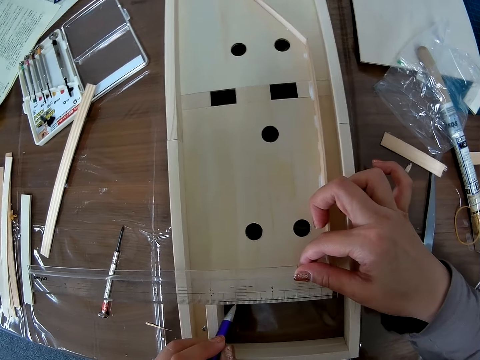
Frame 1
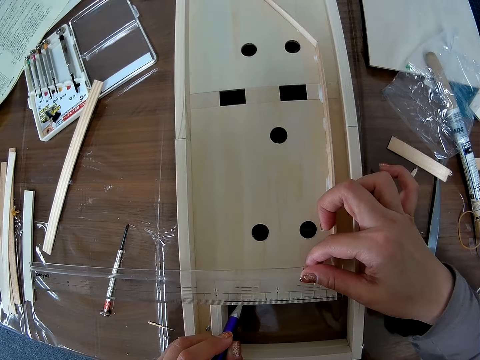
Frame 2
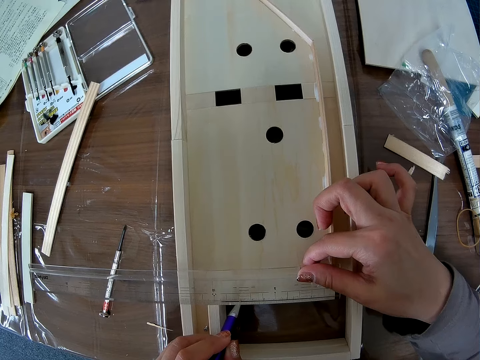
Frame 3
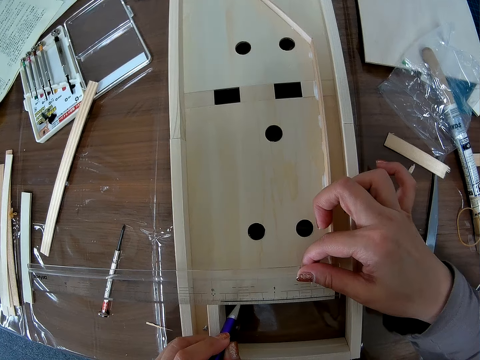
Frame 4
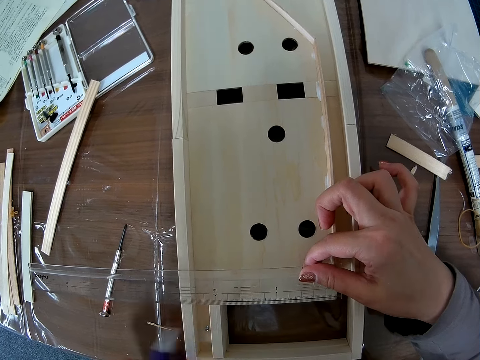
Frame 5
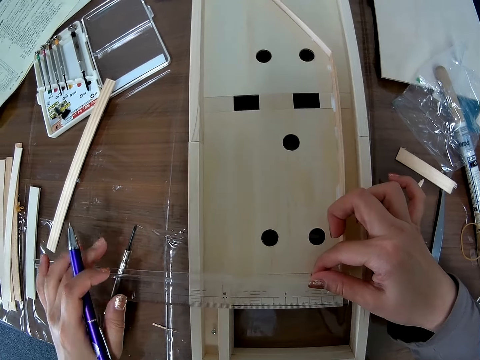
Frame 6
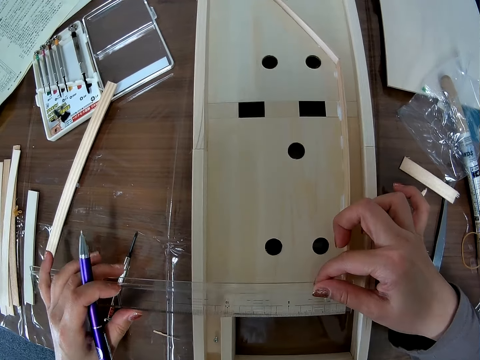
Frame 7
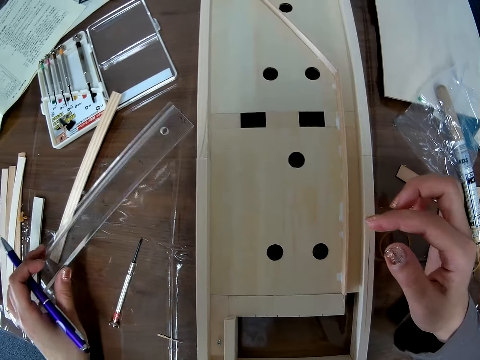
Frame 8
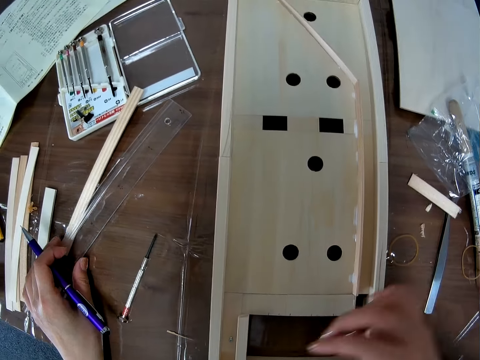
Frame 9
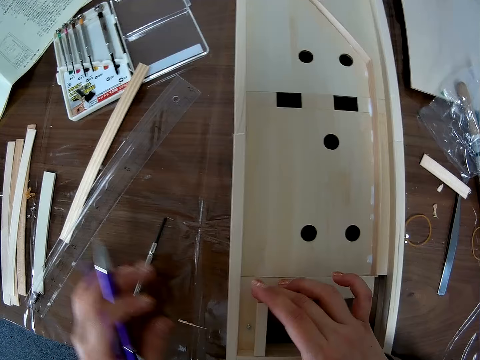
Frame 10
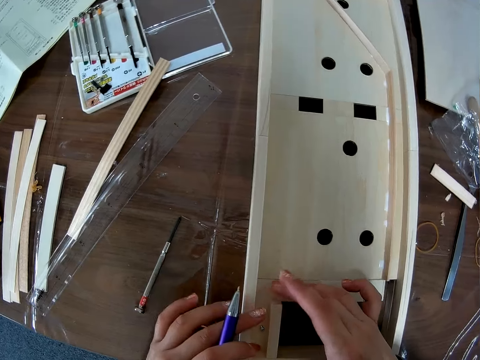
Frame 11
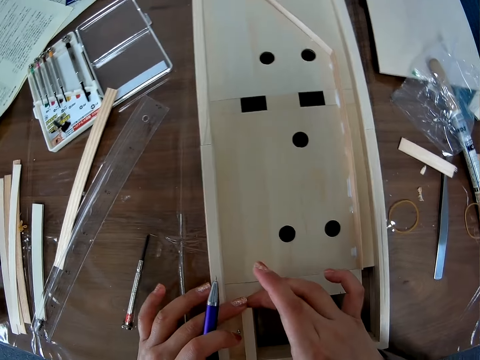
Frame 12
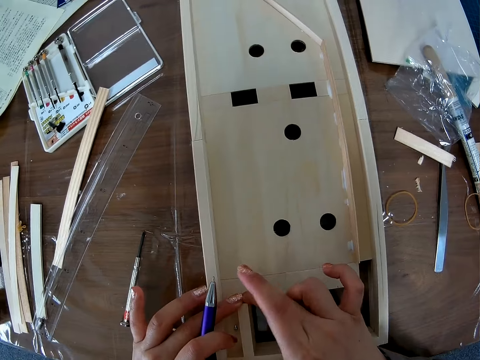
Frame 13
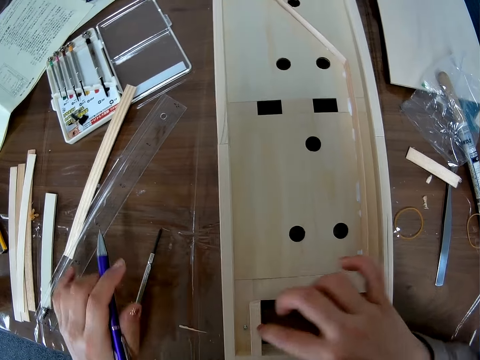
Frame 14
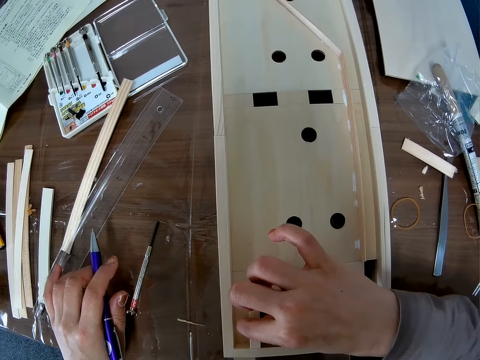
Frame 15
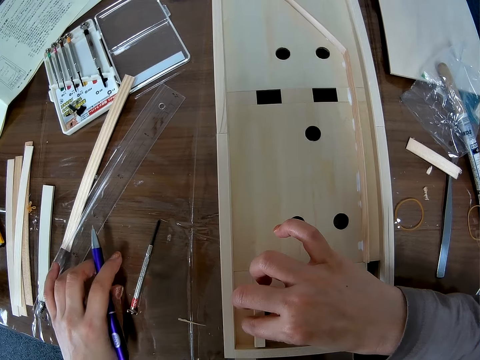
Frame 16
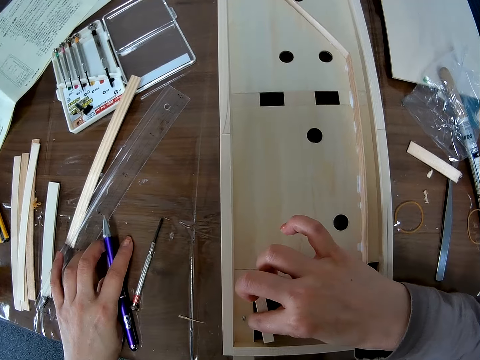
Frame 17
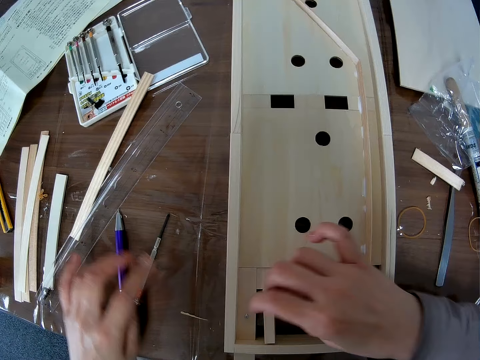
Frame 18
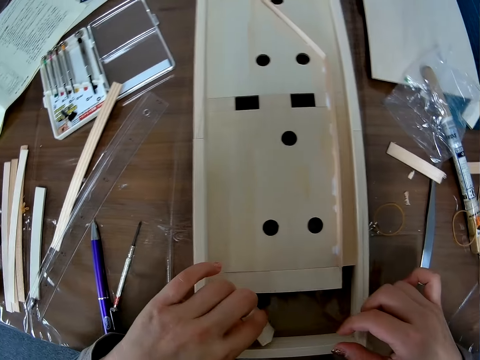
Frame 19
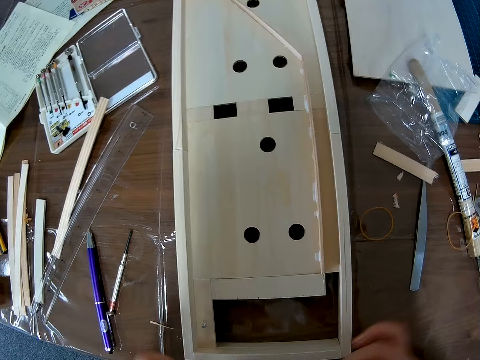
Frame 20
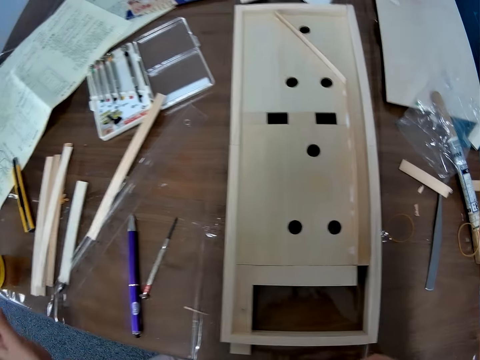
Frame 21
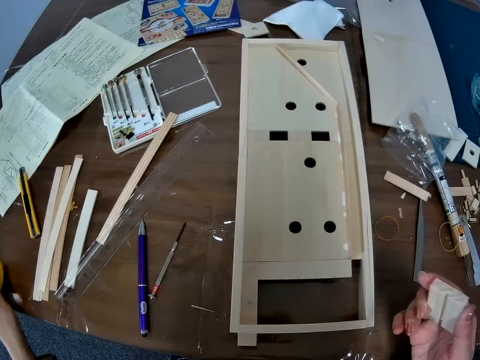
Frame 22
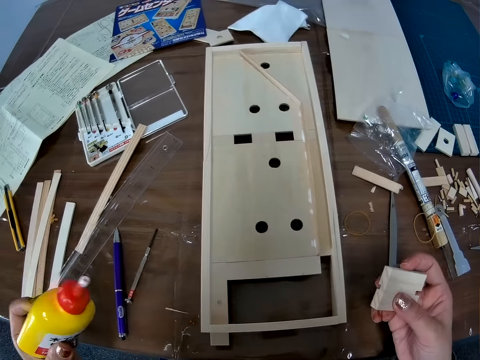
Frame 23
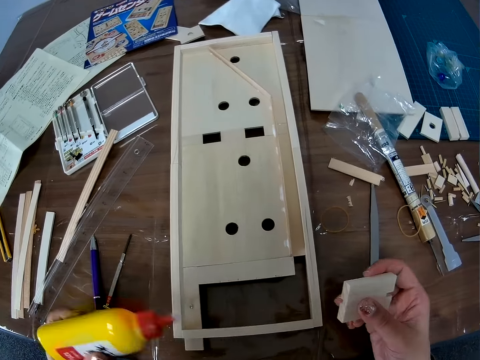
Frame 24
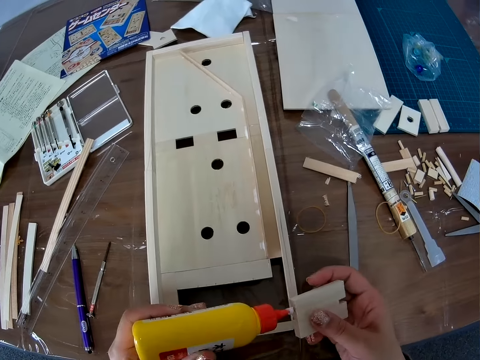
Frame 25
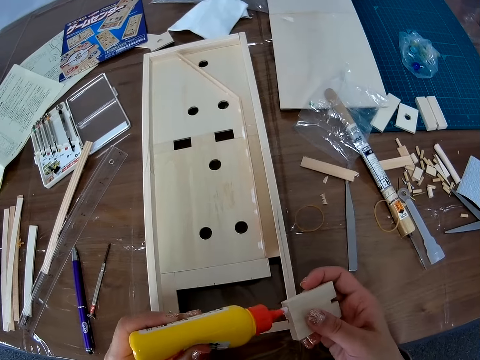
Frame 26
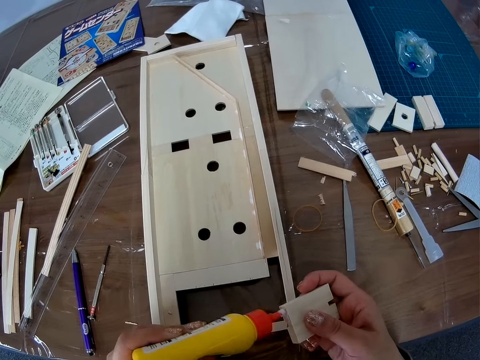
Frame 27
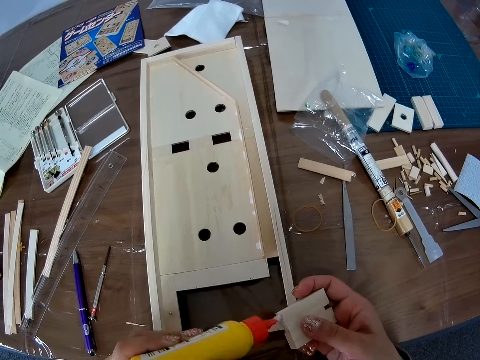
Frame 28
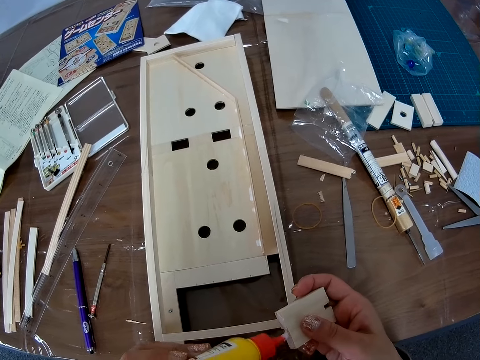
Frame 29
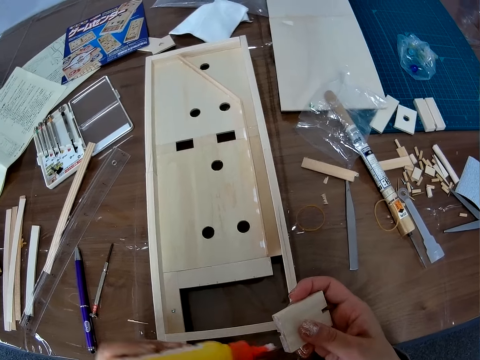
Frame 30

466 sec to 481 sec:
The camera wearer lifts the ruler. He drops the scale ruler on the table with his left hand. He holds the wooden craft board. He adjusts the piece of wood in the wooden craft. He picks part of the wooden craft board. He drops the pen on the table. He brings out the piece of wood in the wooden craft. He picks up the bottle of glue on the table. He applies the glue on the piece of wood.

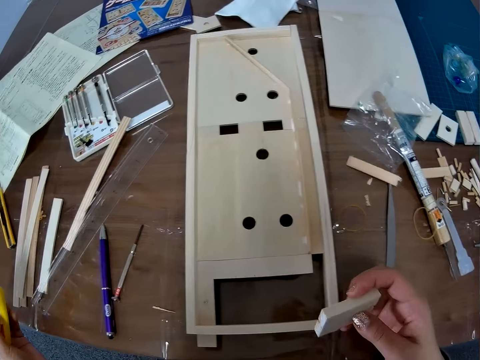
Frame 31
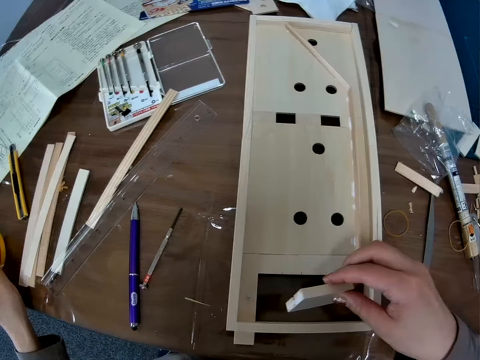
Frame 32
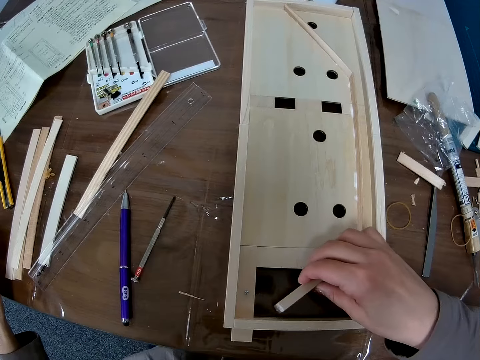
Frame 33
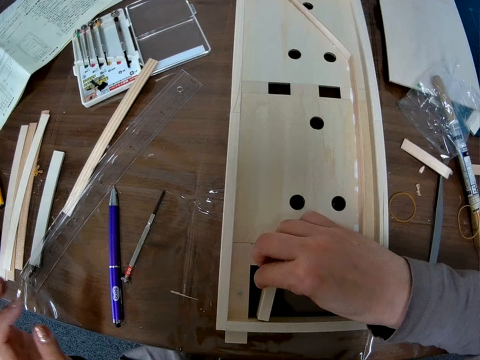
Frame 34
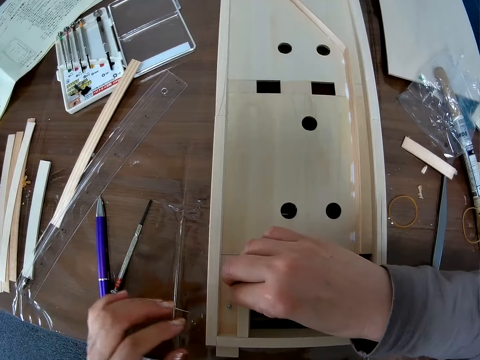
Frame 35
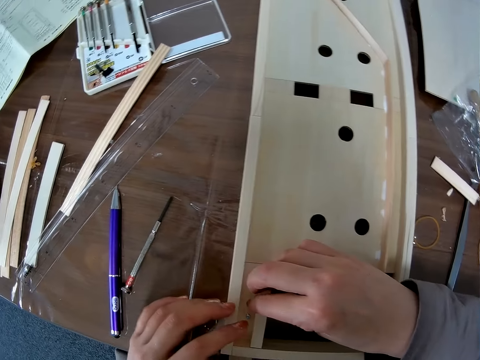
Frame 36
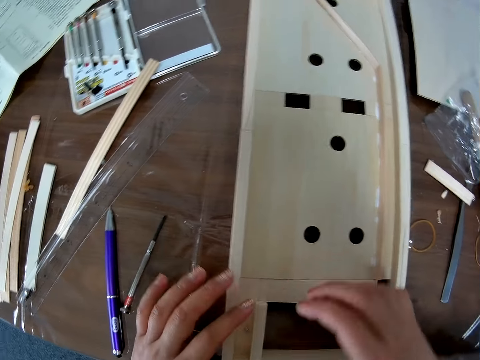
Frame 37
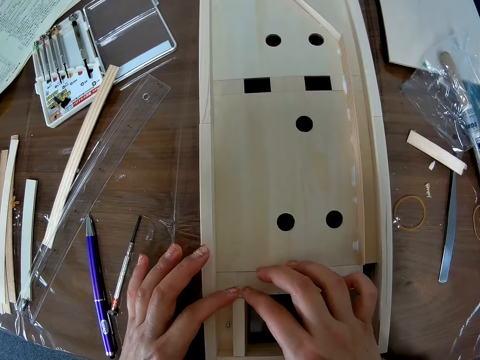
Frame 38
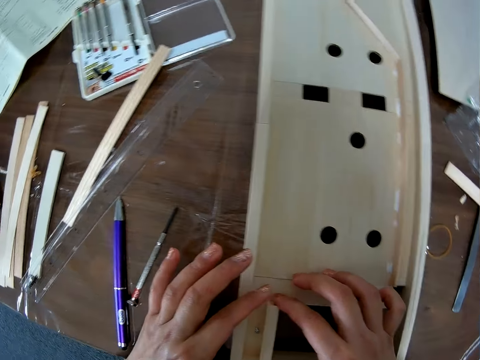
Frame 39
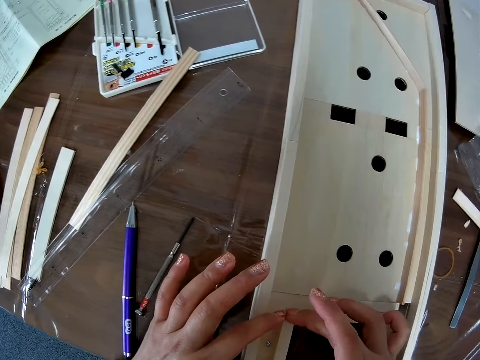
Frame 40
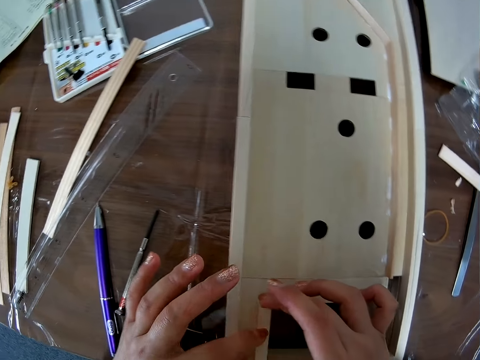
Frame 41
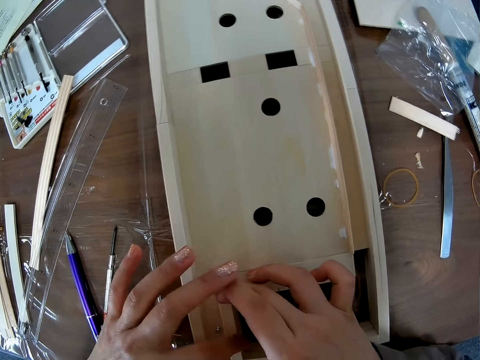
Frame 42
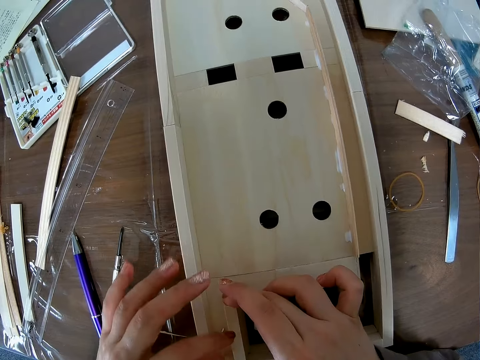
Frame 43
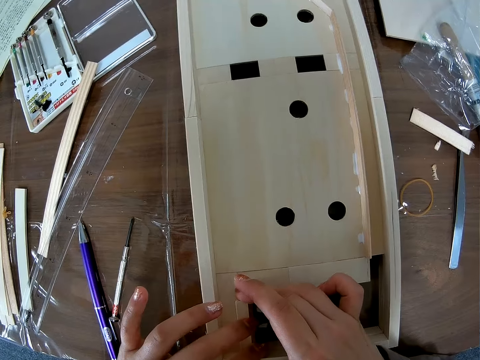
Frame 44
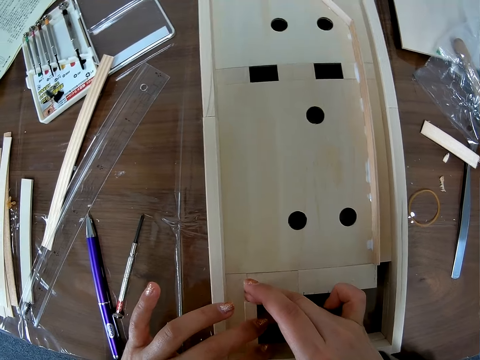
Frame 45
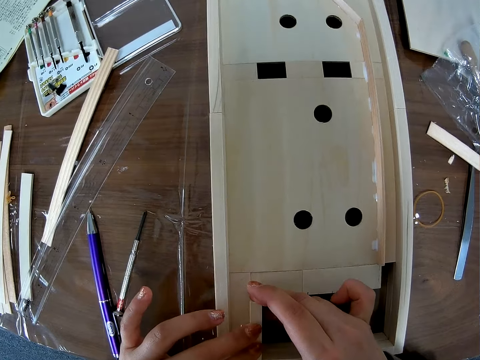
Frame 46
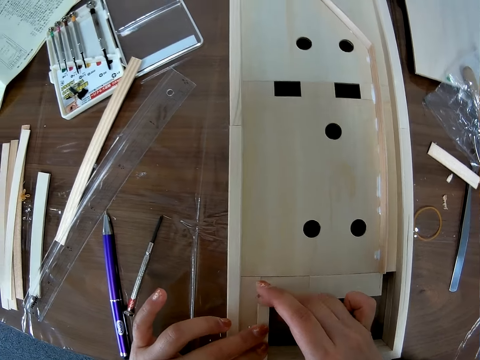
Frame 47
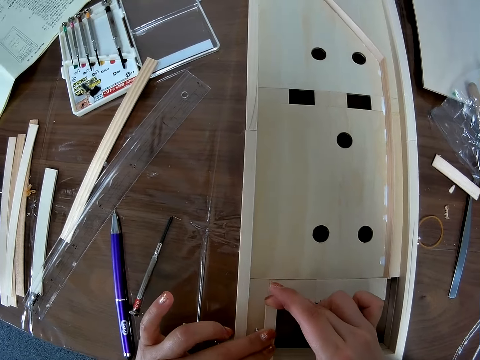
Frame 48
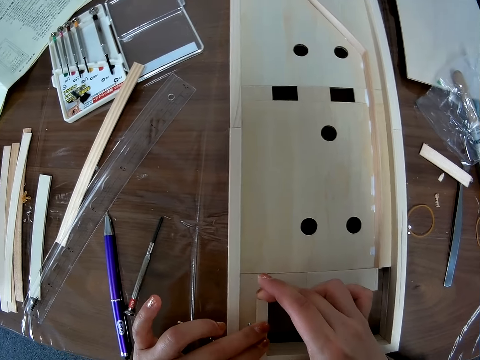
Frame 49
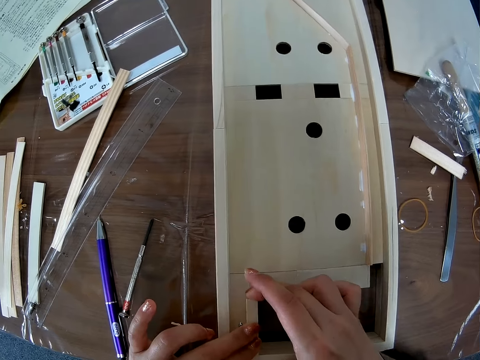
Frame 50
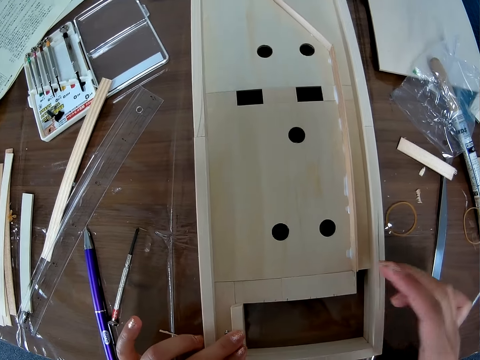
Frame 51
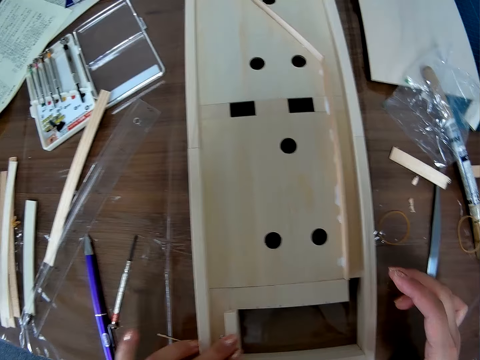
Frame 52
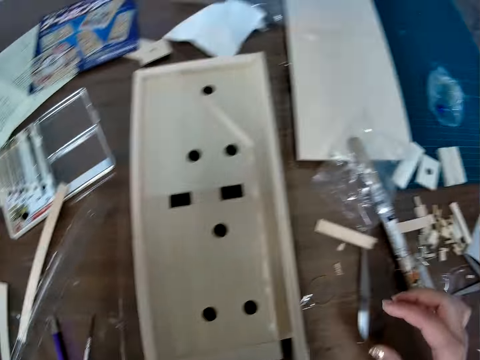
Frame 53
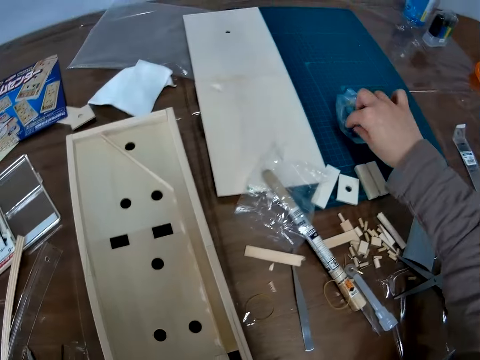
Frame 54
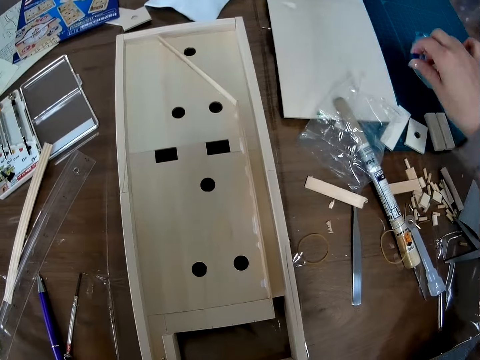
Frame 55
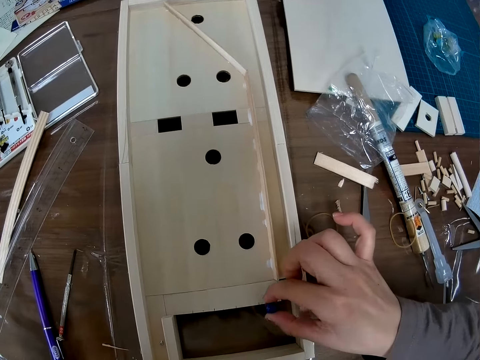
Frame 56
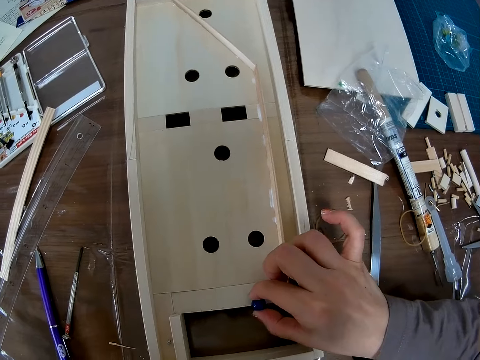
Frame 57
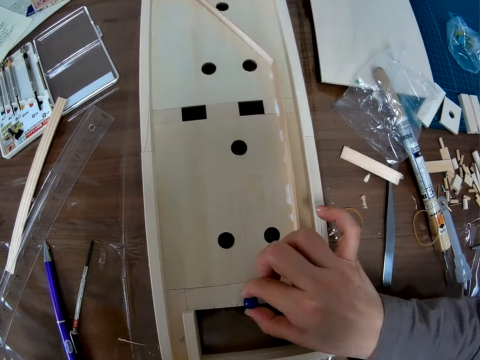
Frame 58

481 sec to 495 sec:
The camera wearer drops back the glue bottle on the table. They put back the piece of wood in the wooden craft. They pick up a crystal stone or pinball on the table. They put the pinball onto the woodcraft board.
